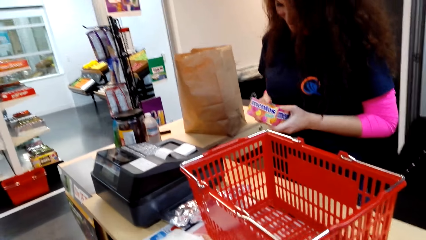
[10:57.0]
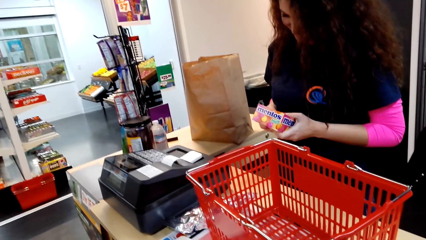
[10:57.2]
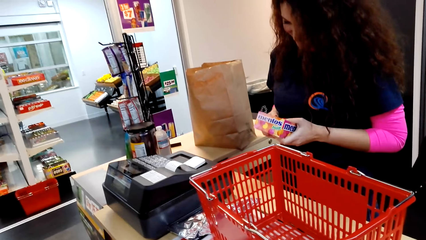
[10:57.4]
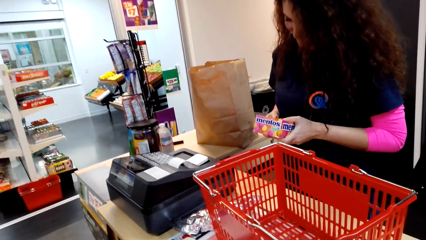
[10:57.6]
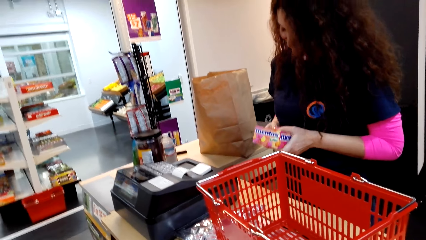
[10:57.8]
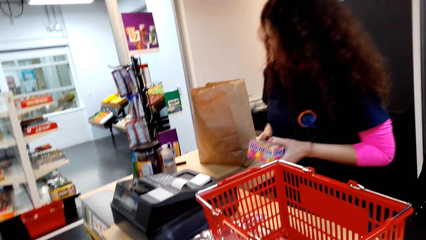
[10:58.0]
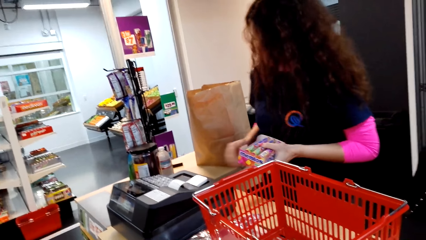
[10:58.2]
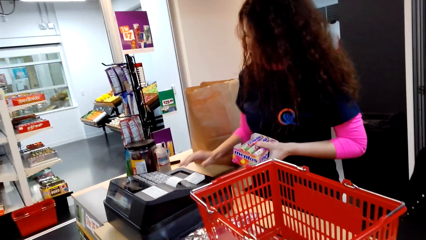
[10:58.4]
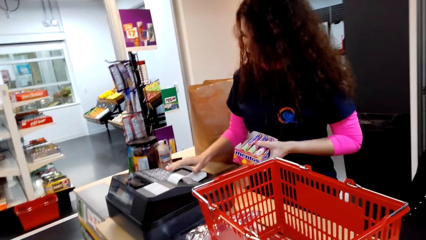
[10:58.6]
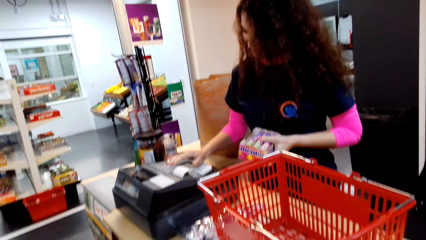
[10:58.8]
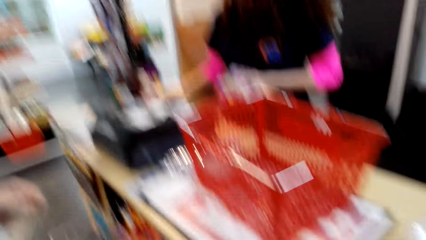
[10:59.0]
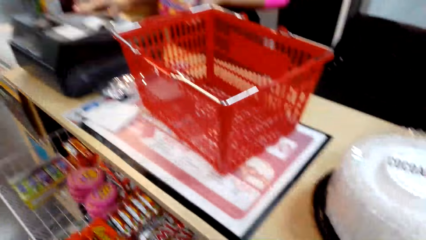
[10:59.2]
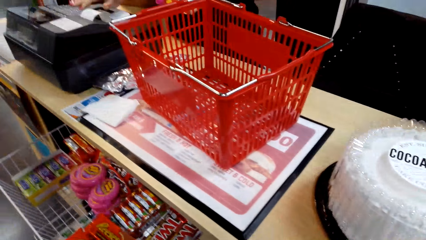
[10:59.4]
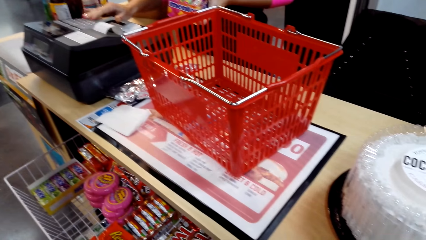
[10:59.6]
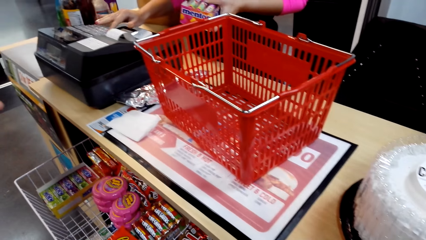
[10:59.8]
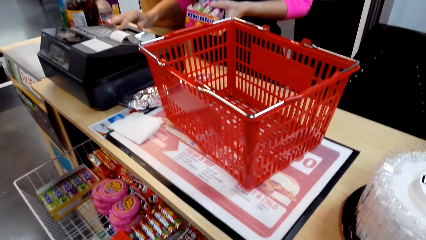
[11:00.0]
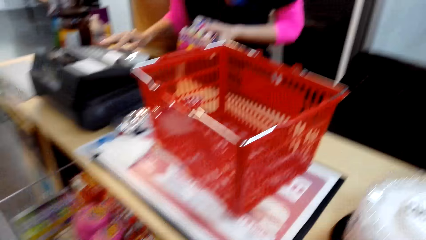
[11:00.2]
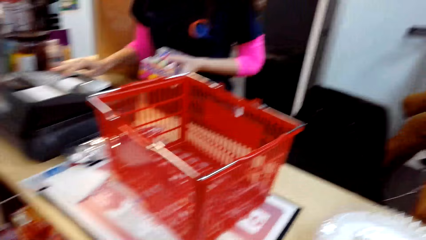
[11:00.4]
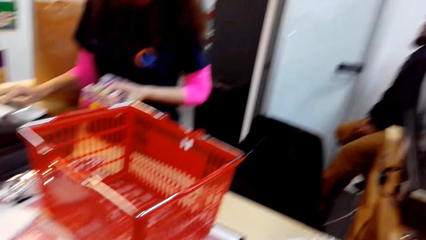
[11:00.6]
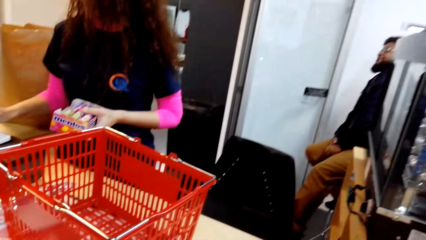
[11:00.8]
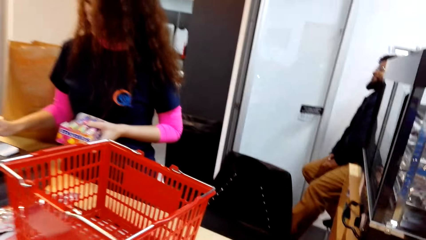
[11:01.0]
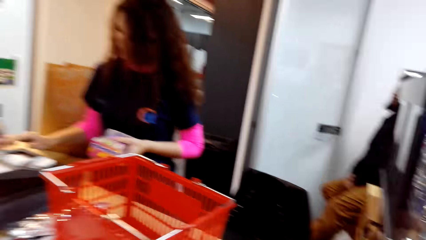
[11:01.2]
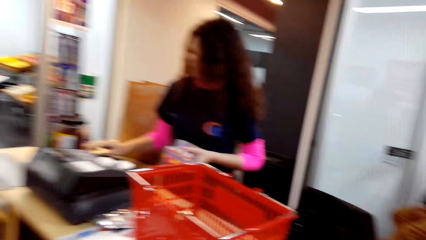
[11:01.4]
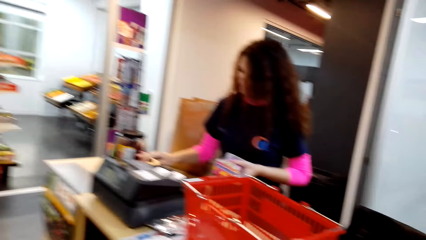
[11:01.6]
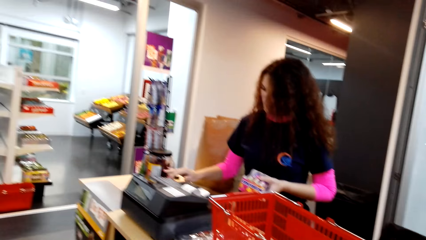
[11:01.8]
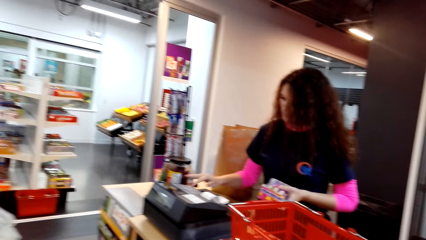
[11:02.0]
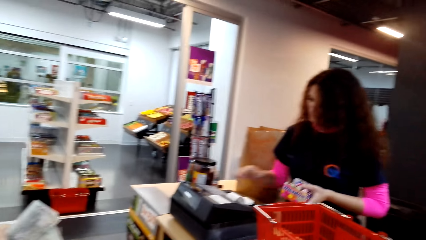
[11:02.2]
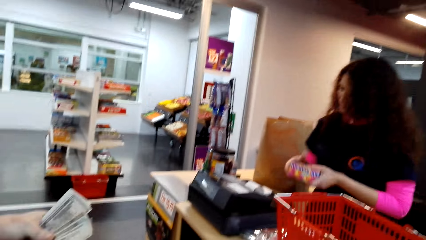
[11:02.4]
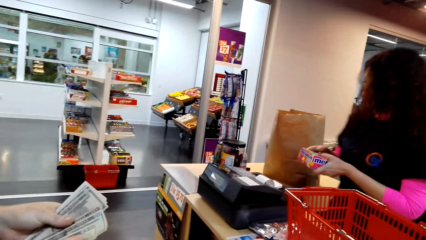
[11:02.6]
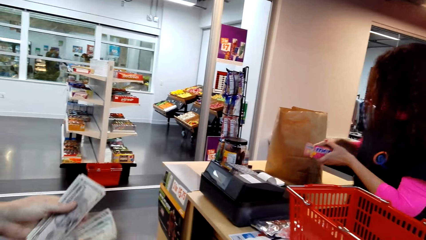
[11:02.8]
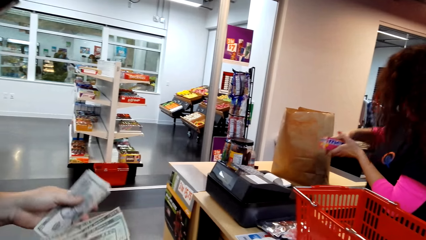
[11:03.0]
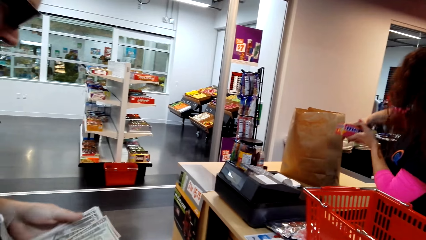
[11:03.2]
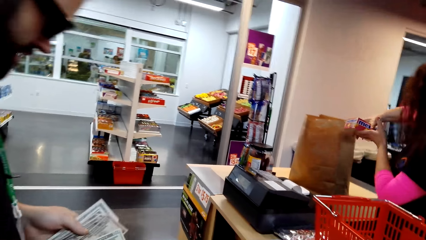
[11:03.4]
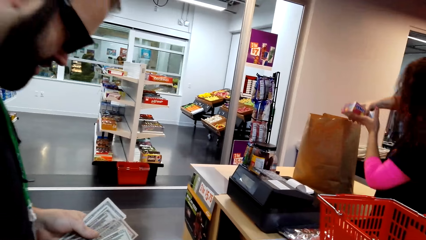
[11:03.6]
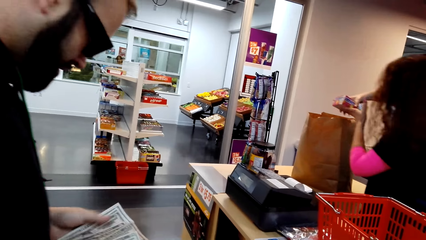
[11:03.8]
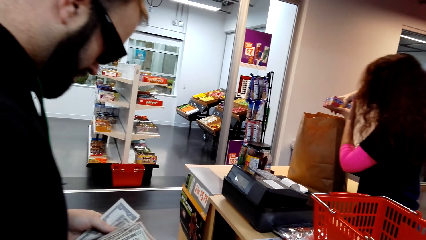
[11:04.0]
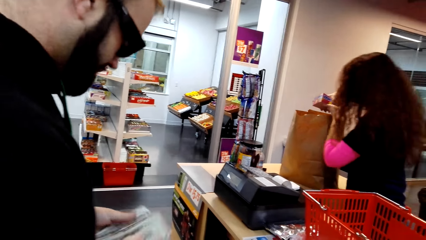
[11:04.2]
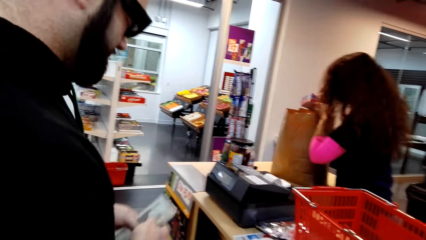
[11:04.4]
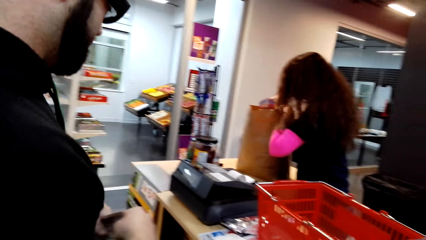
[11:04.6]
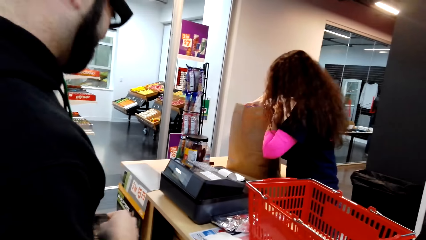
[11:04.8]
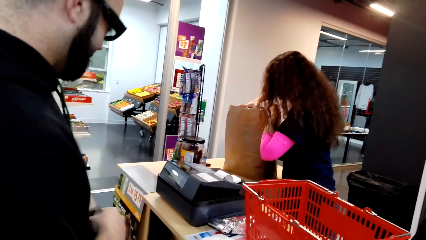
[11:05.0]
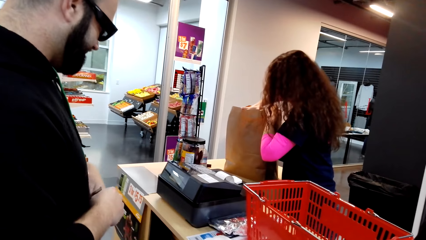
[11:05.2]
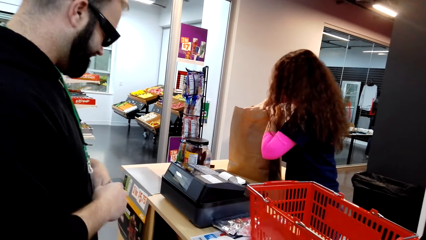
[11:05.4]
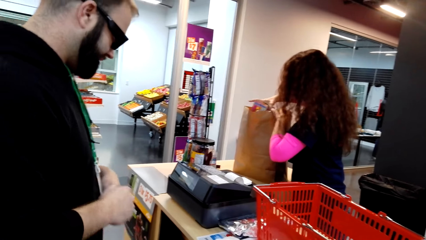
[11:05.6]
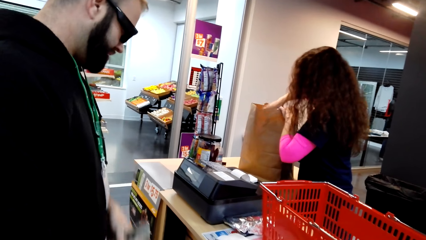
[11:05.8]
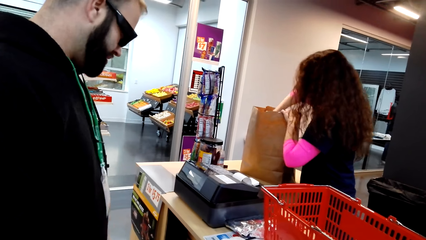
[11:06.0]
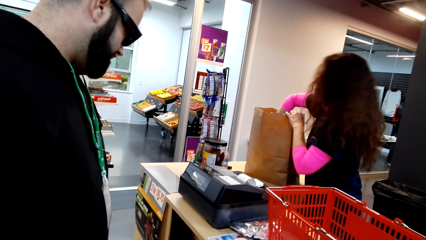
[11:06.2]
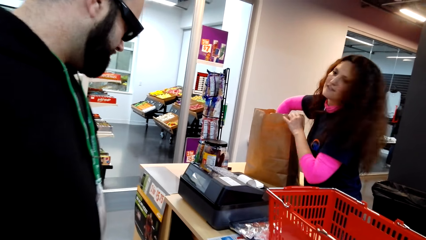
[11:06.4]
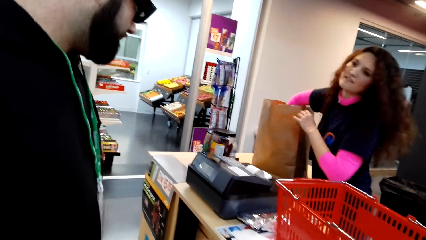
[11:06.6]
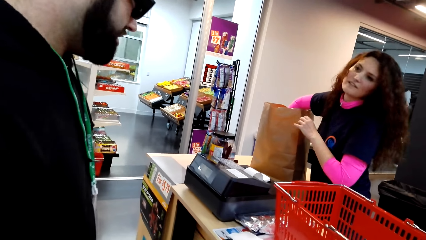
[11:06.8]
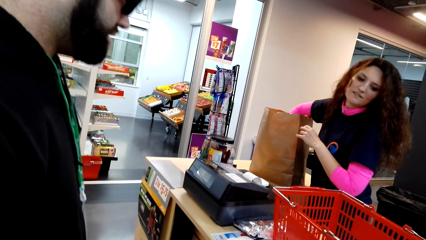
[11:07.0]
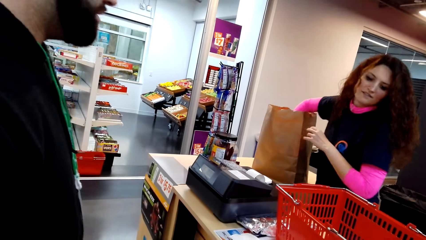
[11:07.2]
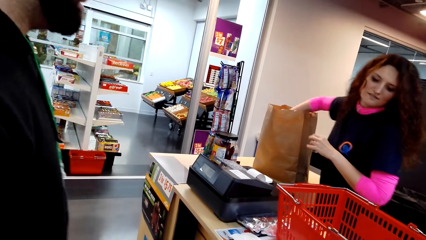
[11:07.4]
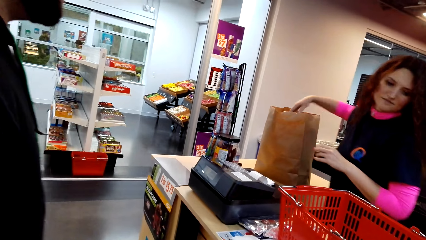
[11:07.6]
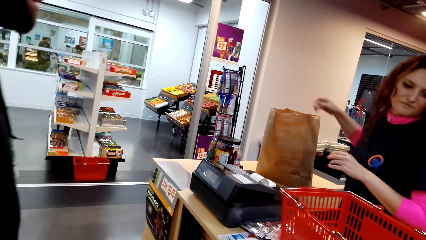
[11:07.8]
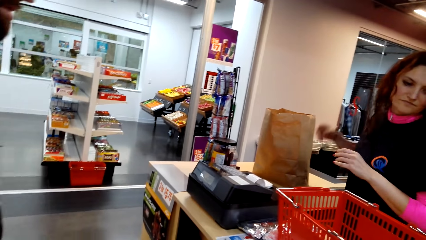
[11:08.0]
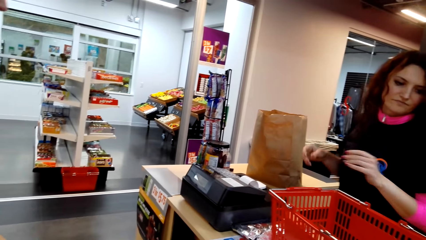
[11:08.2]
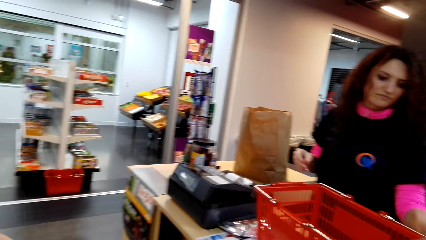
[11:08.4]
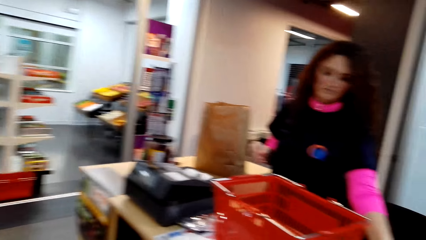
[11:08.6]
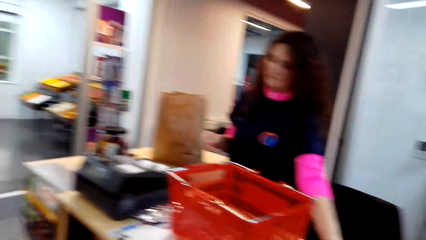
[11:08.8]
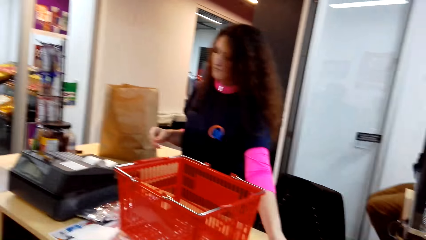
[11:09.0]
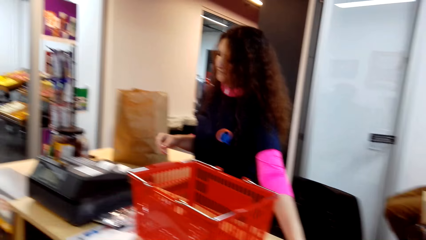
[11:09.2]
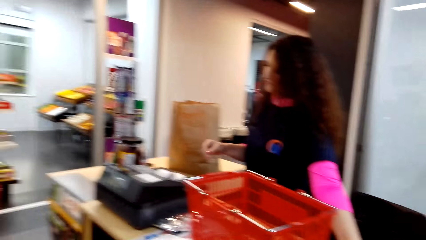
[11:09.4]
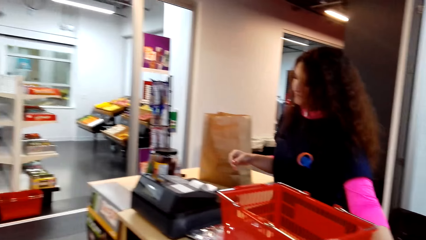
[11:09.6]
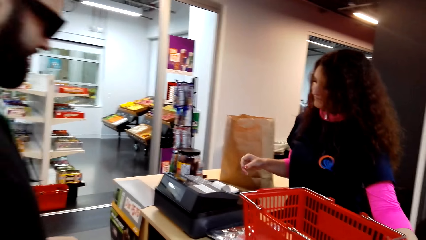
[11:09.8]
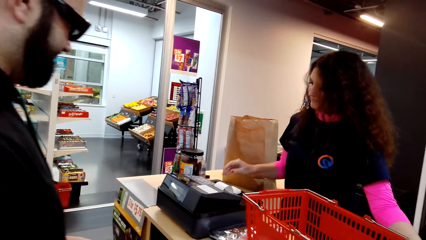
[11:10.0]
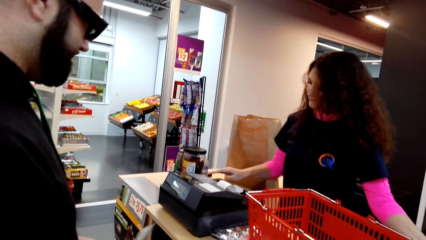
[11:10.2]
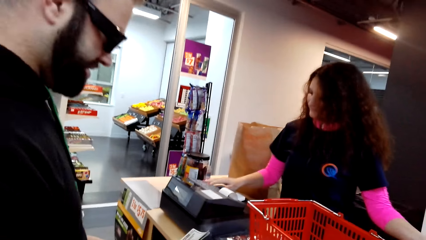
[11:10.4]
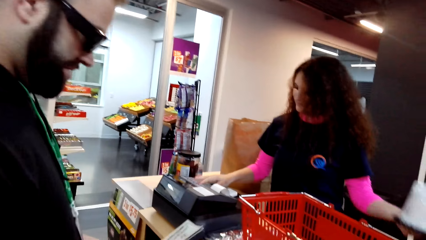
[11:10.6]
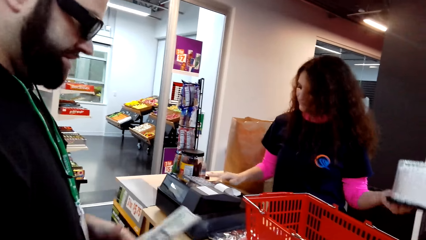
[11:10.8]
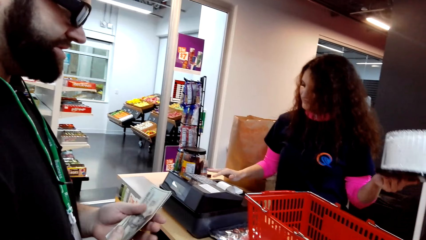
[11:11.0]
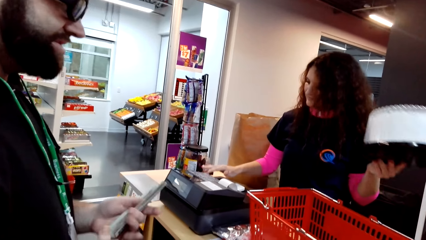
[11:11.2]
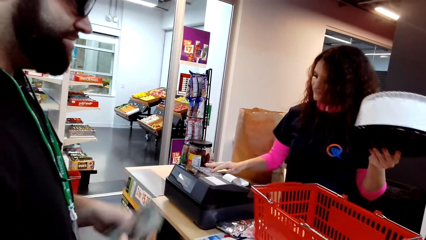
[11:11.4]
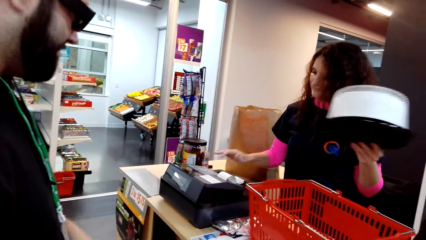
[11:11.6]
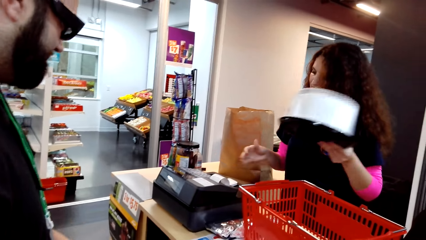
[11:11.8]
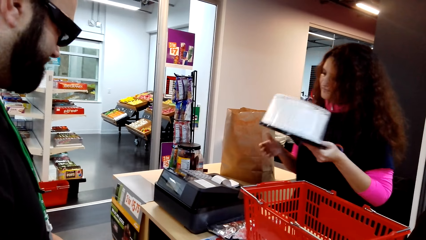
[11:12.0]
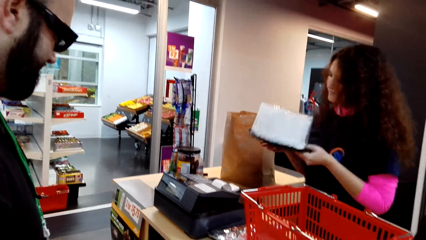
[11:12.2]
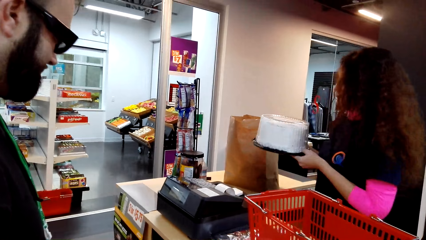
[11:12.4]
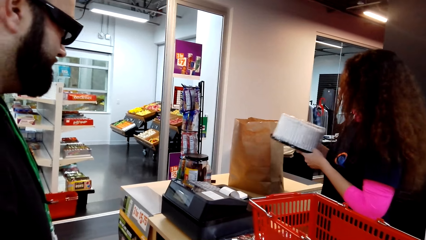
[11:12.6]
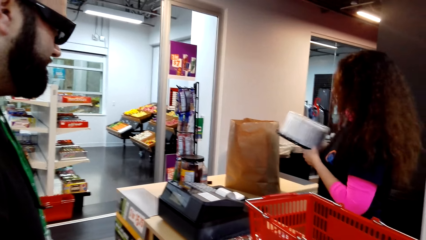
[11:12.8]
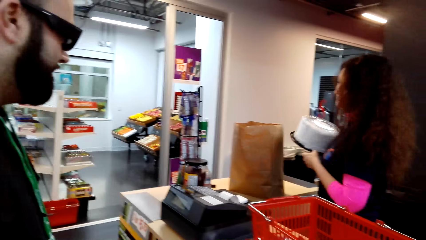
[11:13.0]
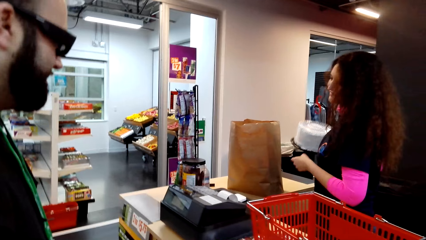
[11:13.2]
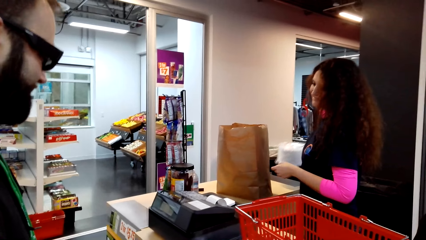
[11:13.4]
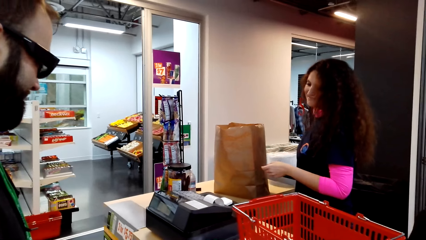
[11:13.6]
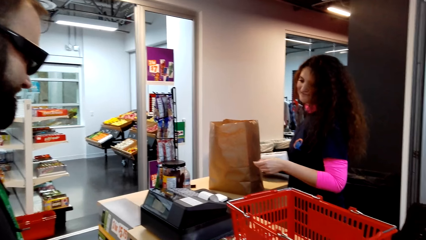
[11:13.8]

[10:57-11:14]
The camera wearer looks around the cashier desk. A lady operates the point of sale machine. The camera wearer dialogues with a cashier and pays at the cashier. A man counts money. The lady puts the mentos in the bag. The lady picks the cake and operates the point of sale machine. The man moves hands.
